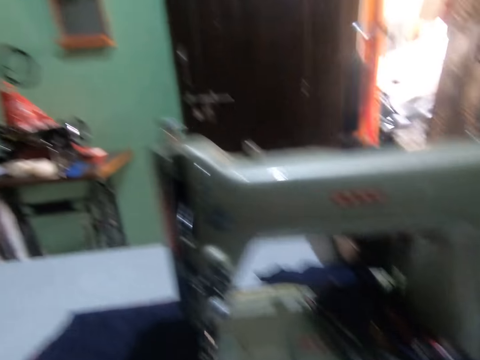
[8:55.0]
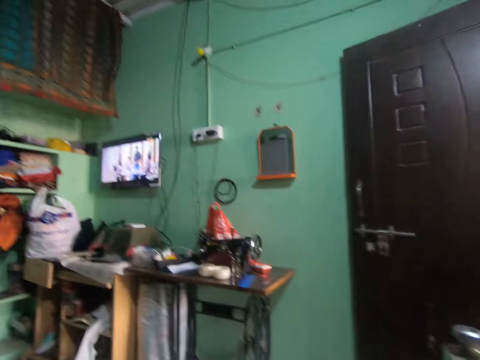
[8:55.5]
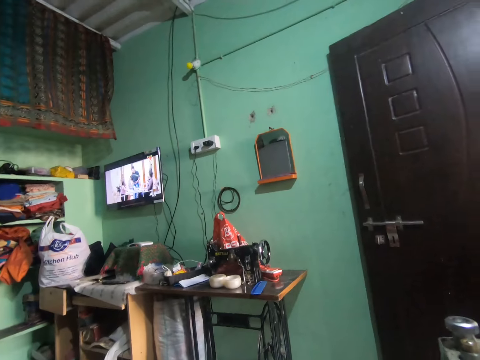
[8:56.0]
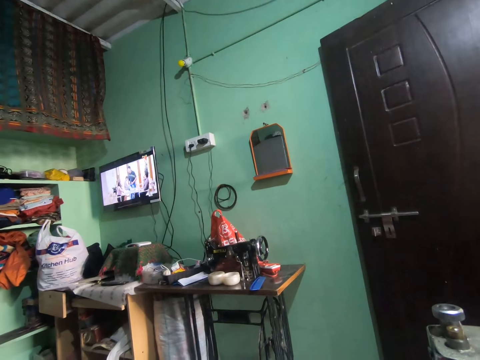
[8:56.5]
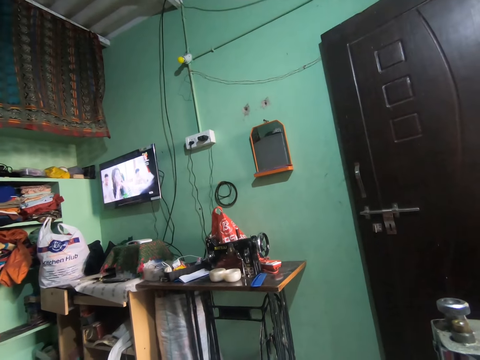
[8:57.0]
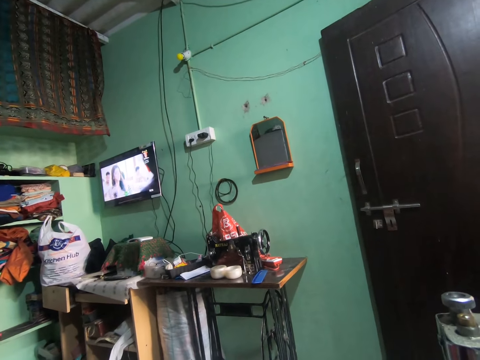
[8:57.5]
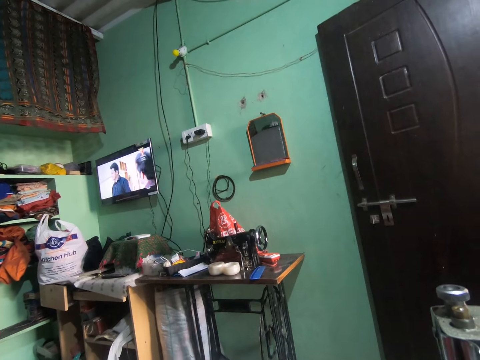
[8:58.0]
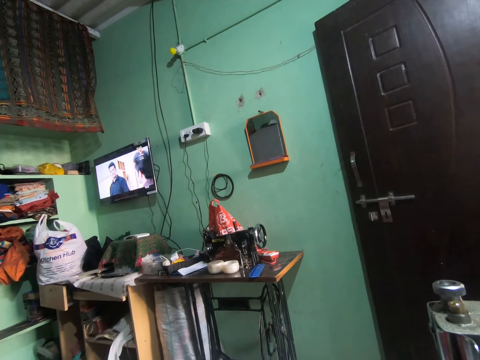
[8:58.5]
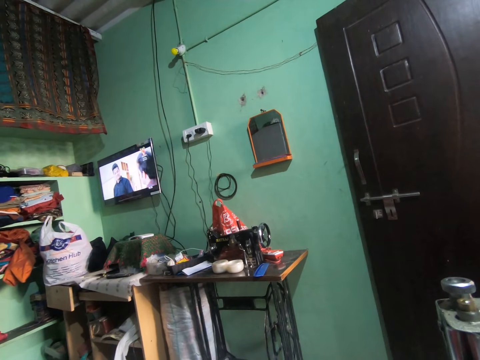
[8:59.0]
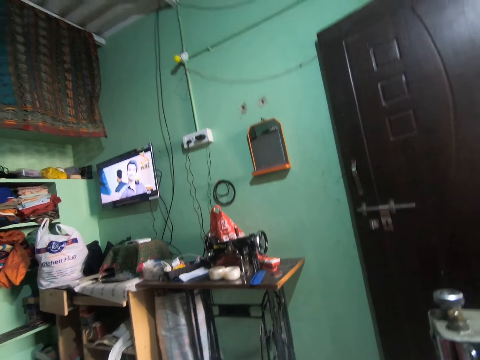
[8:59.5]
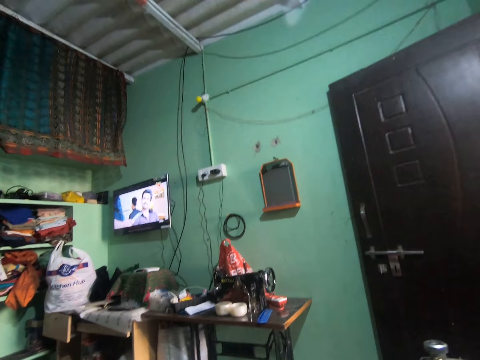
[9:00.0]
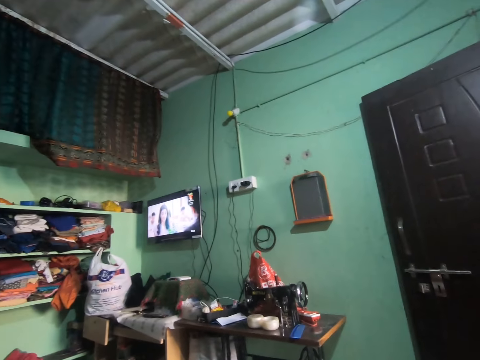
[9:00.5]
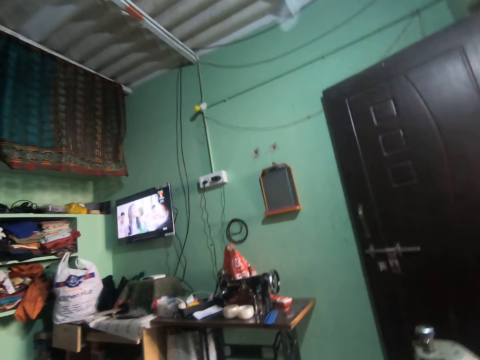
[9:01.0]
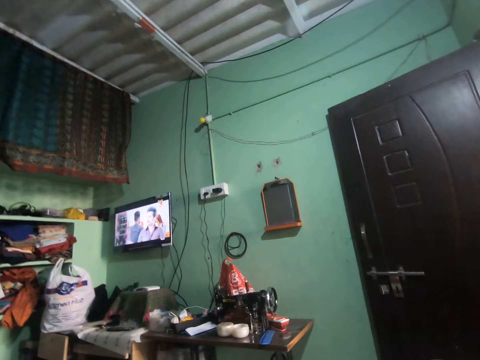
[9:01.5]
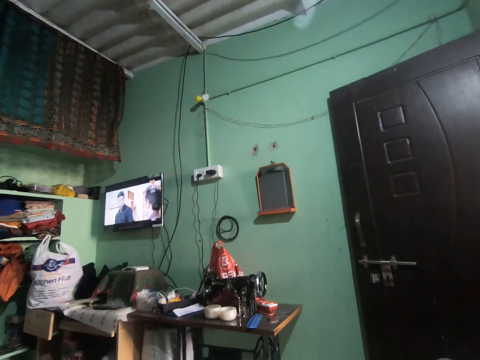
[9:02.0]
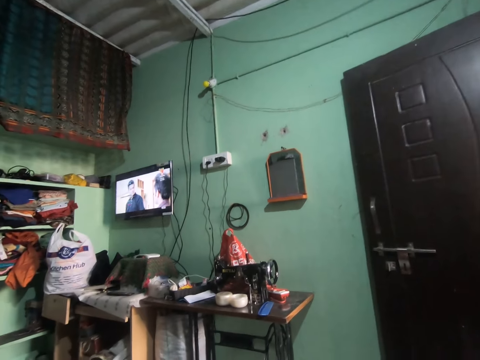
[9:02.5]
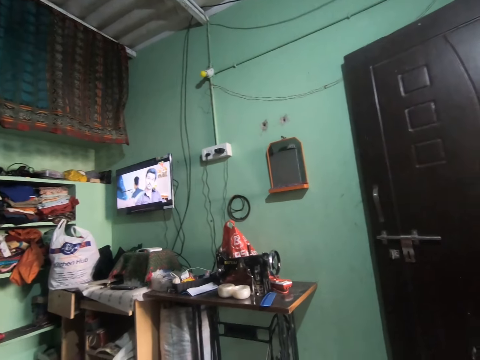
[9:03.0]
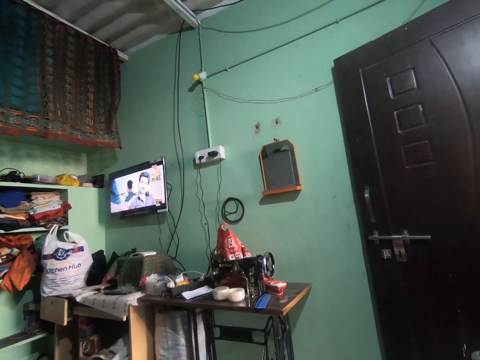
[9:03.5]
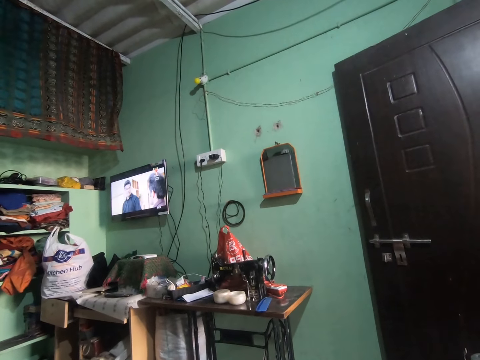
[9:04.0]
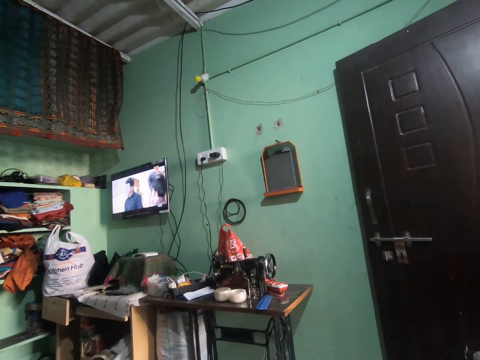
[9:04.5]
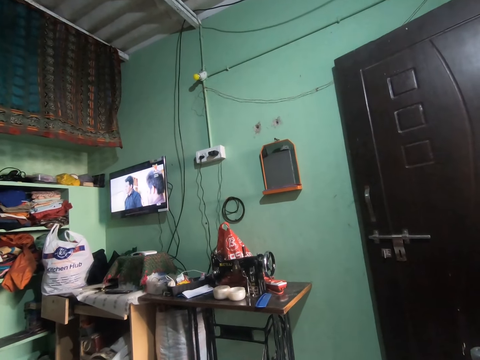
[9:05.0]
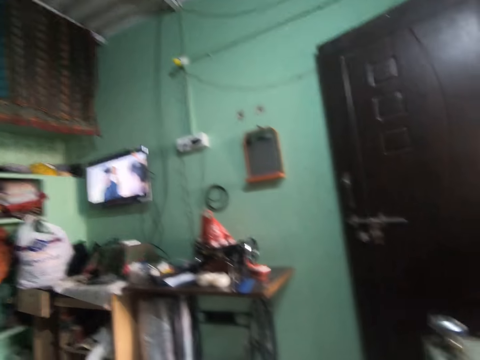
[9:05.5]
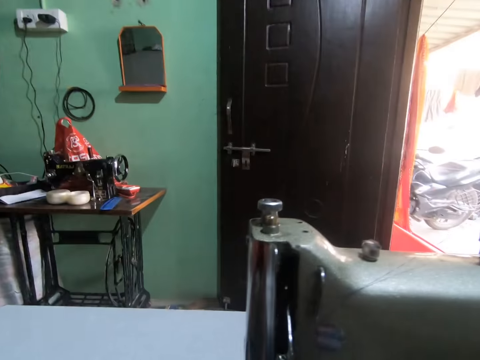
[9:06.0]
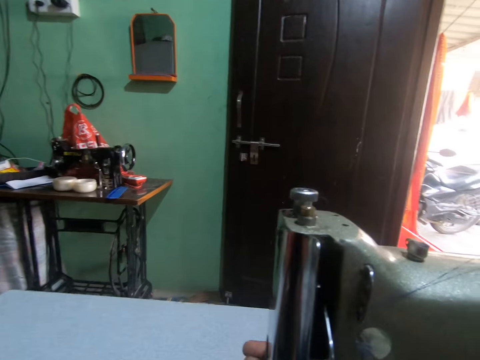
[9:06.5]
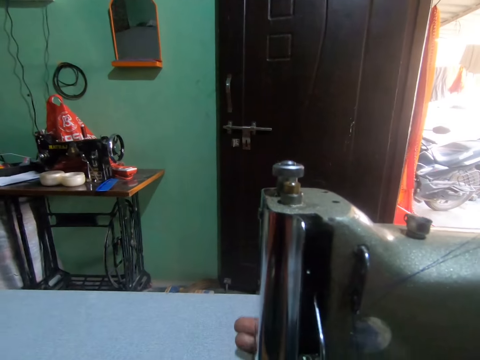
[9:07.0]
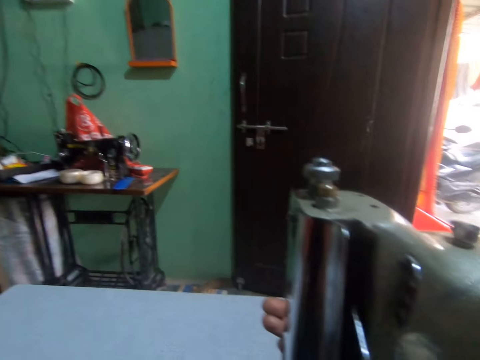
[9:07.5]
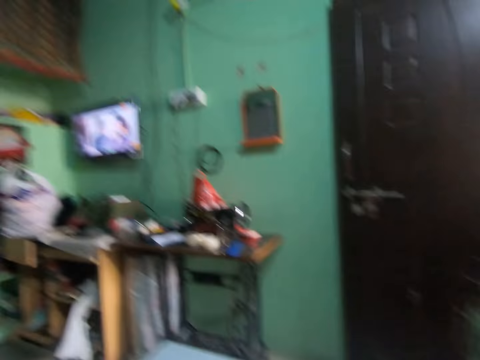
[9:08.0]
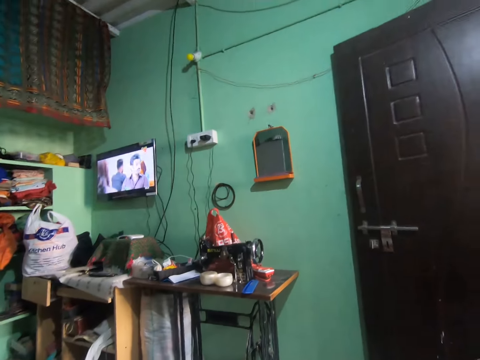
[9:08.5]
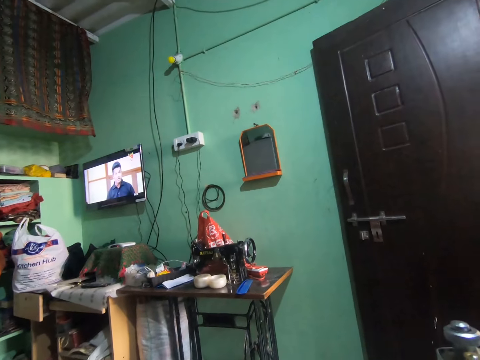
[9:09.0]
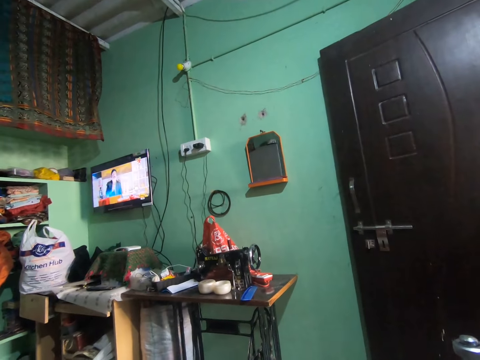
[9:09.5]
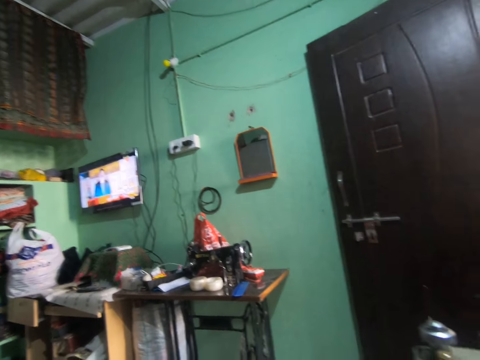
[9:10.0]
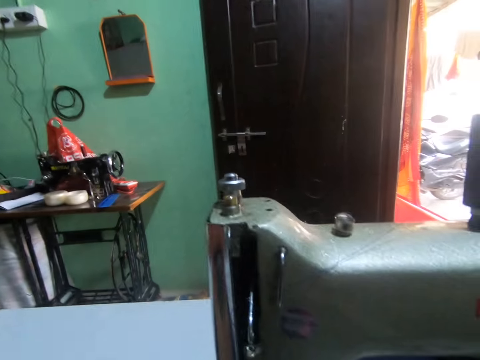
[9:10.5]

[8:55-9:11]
The camera wearer stares at the television. She turns around. She sets the sewing machine with her right hand.

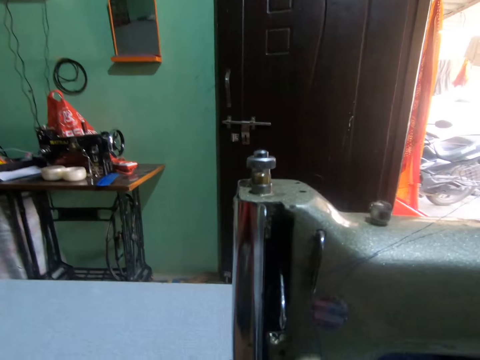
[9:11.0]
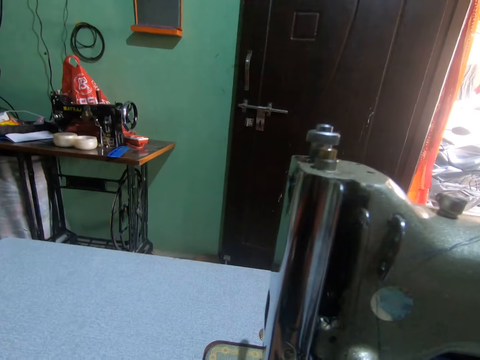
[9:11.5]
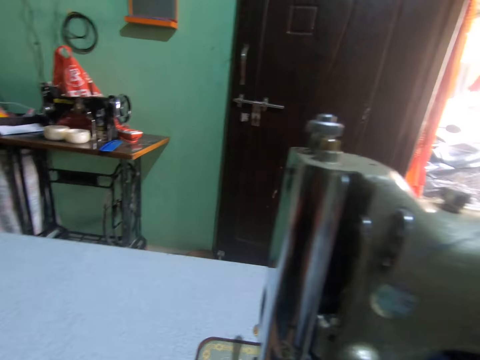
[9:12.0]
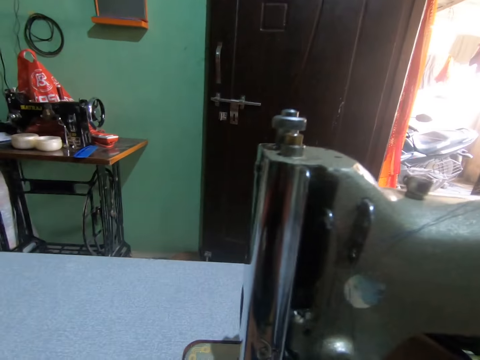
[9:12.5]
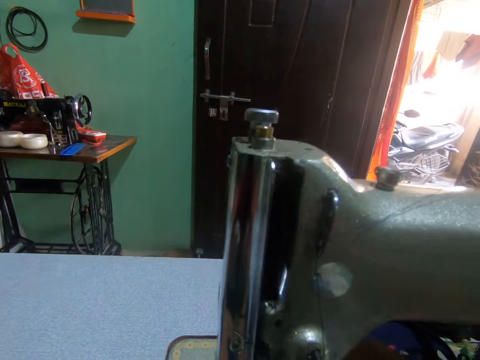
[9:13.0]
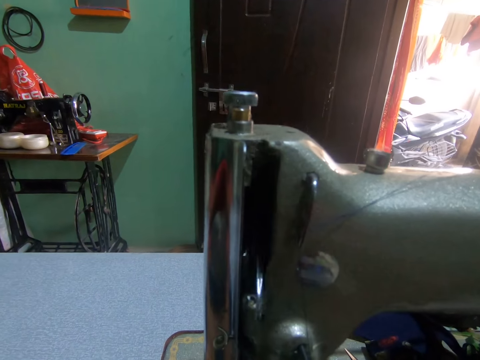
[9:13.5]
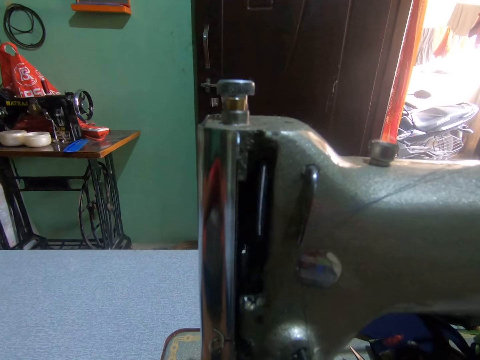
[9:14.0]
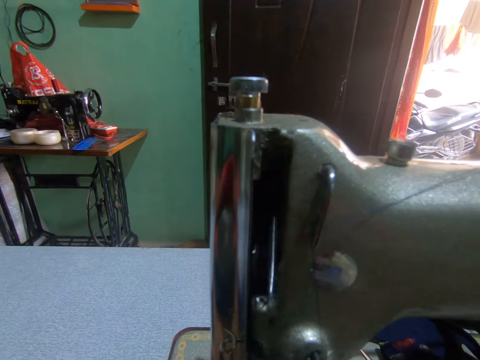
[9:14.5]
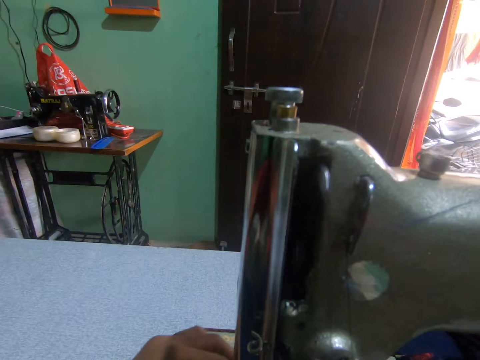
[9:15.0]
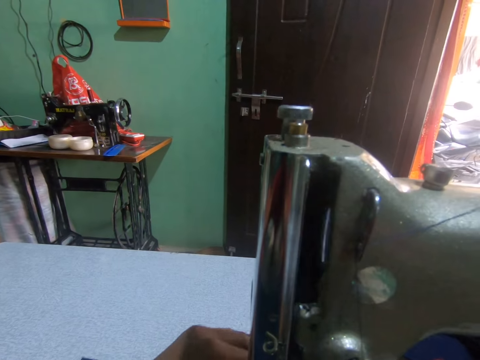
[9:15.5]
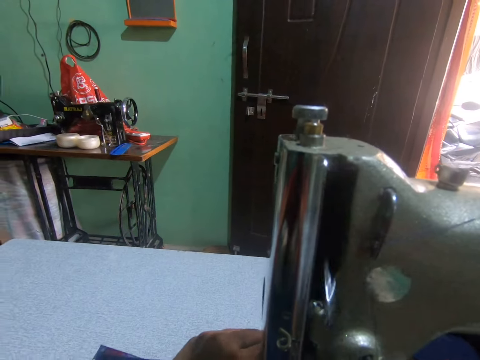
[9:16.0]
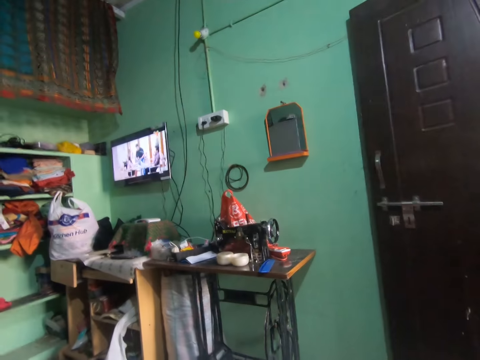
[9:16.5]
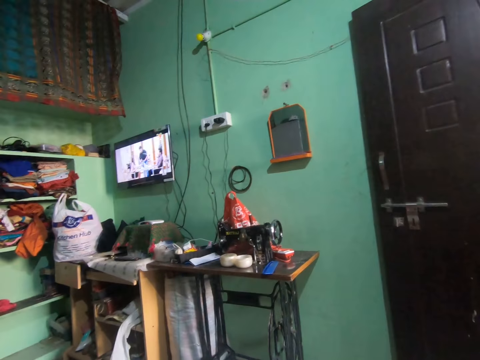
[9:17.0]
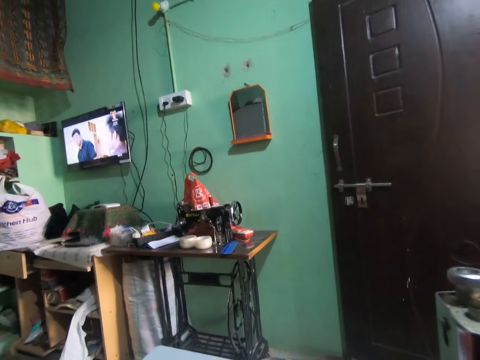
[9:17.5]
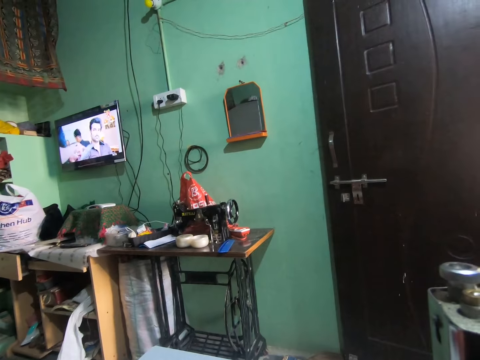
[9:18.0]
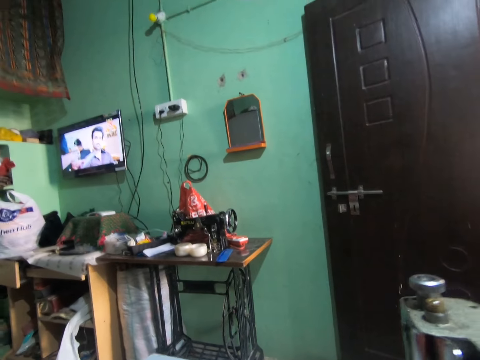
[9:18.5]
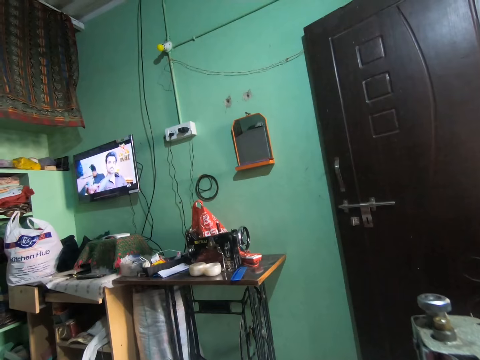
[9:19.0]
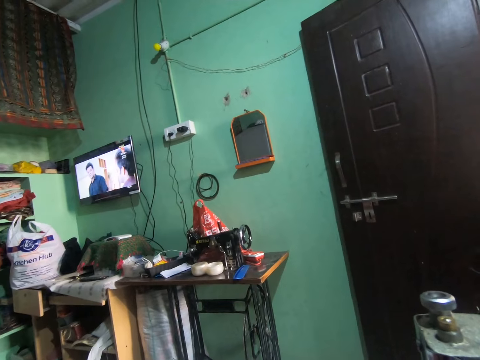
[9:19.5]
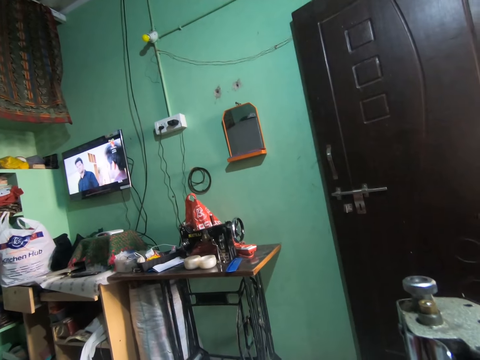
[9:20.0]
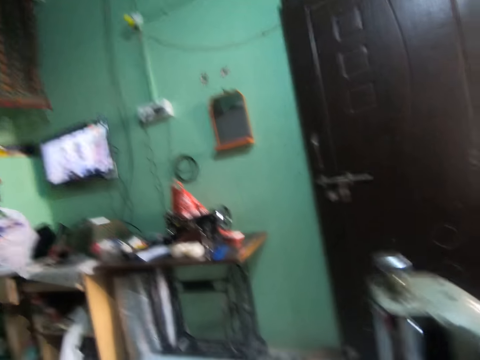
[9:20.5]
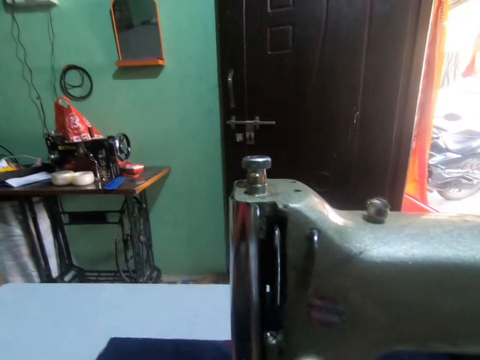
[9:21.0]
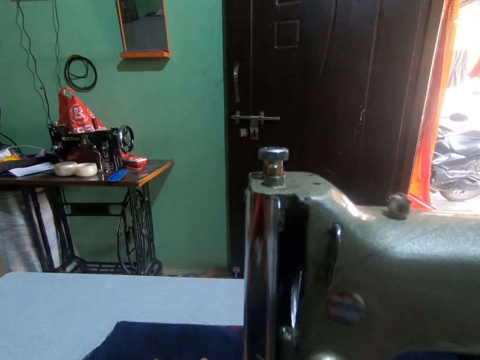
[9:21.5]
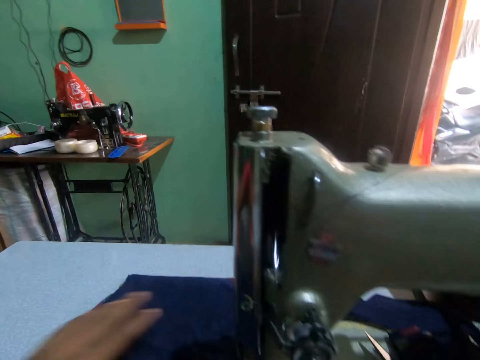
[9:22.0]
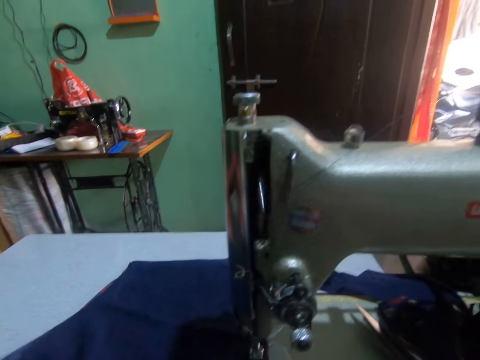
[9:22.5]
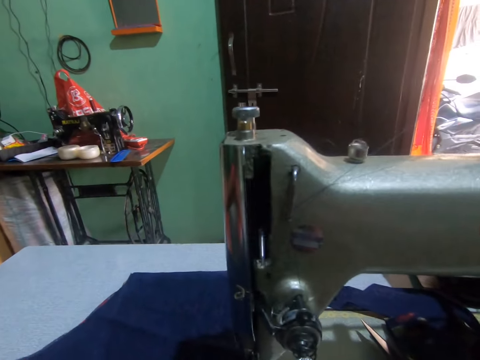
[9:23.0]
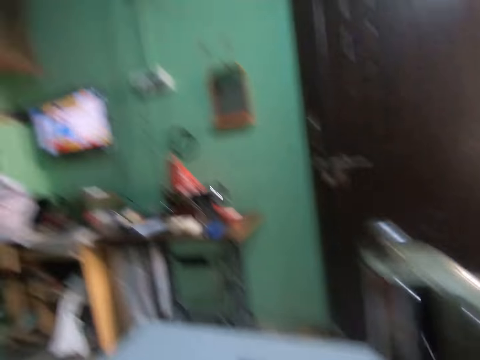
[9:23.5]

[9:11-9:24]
The camera wearer sews the cloth or fabric on the sewing machine with both hands. He adjusts the piece of cloth on the sewing machine with his left hand. He turns around and stares at the television. He sews the fabric and pushes the fabric through the sewing machine. He removes his left hand from the piece of cloth on the sewing machine.
